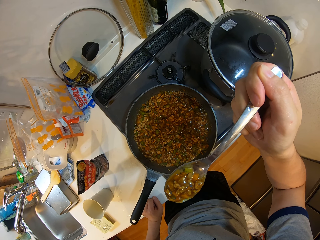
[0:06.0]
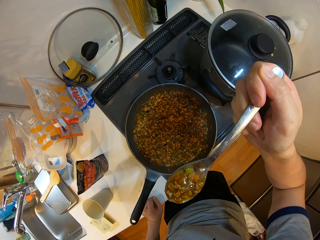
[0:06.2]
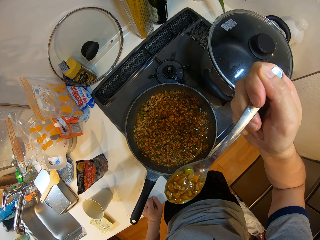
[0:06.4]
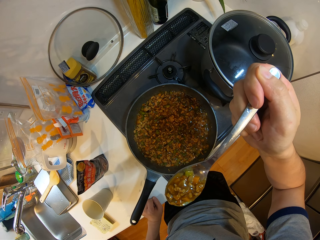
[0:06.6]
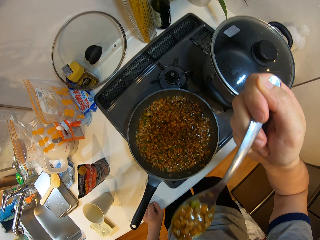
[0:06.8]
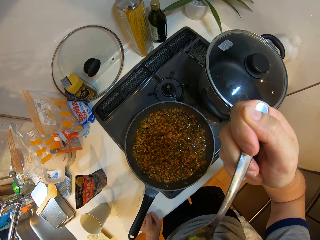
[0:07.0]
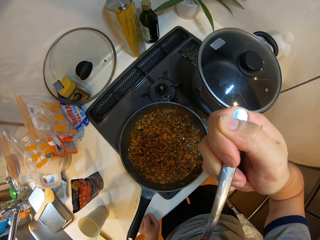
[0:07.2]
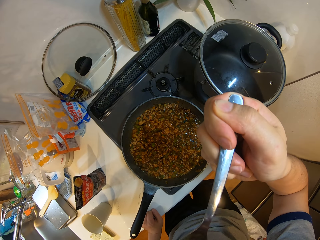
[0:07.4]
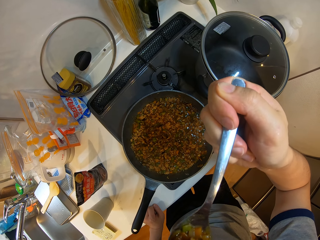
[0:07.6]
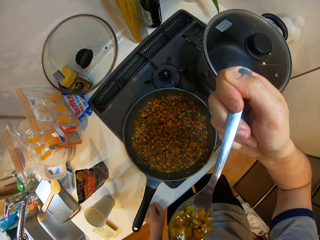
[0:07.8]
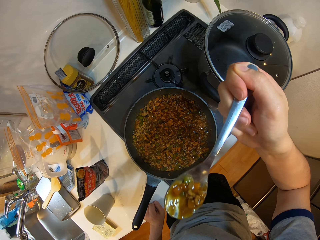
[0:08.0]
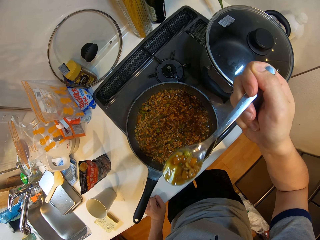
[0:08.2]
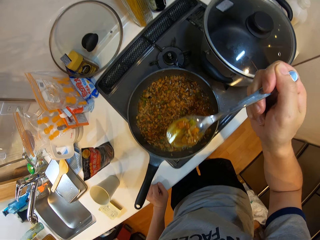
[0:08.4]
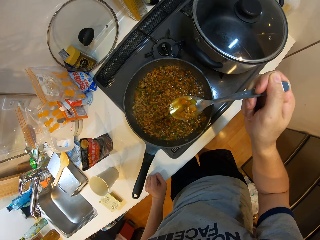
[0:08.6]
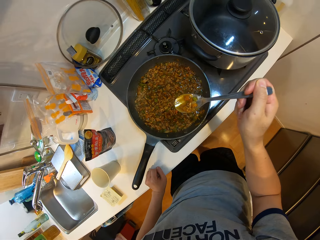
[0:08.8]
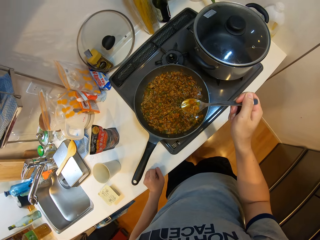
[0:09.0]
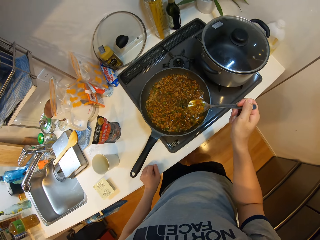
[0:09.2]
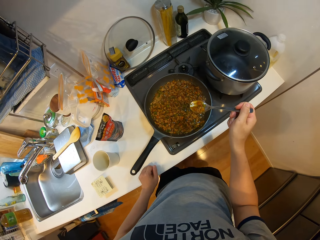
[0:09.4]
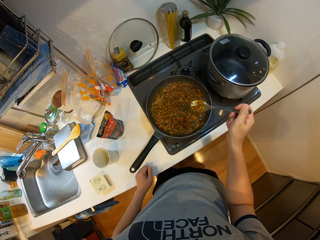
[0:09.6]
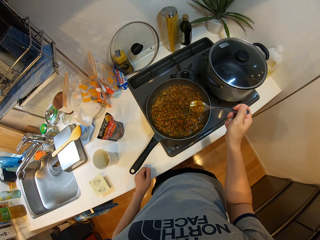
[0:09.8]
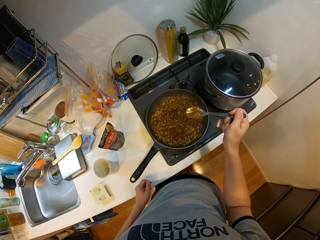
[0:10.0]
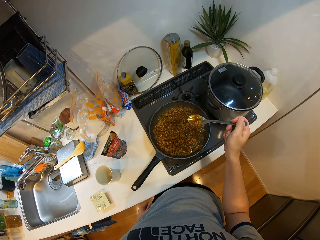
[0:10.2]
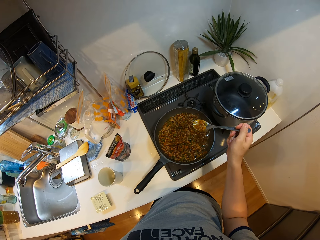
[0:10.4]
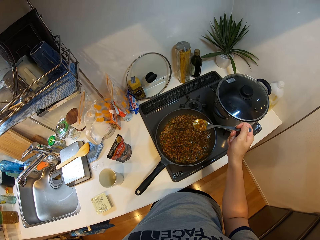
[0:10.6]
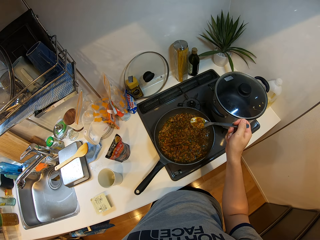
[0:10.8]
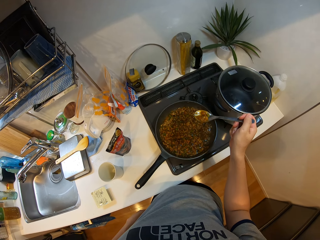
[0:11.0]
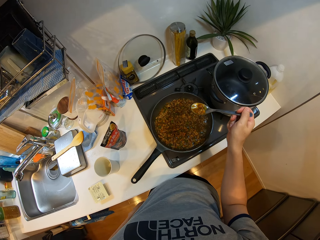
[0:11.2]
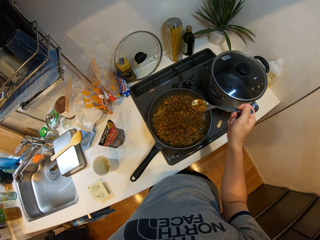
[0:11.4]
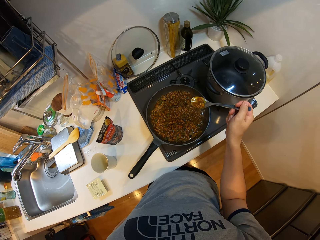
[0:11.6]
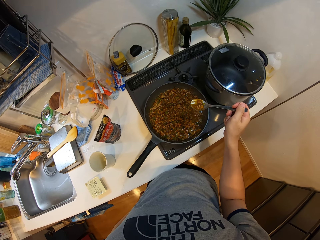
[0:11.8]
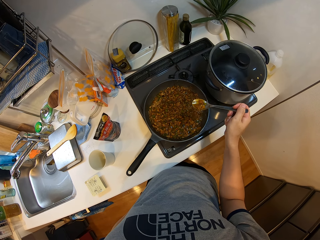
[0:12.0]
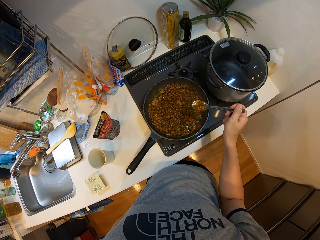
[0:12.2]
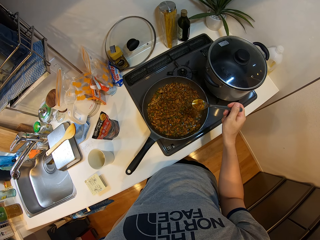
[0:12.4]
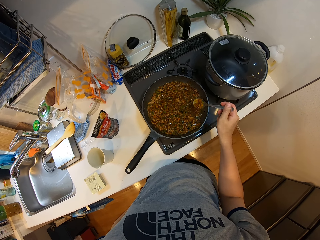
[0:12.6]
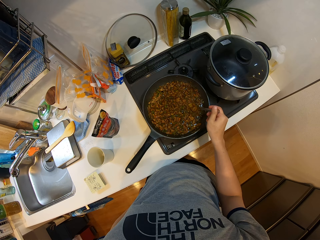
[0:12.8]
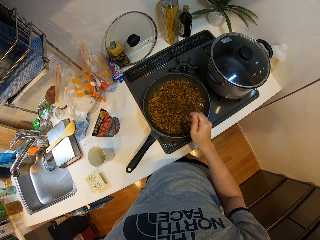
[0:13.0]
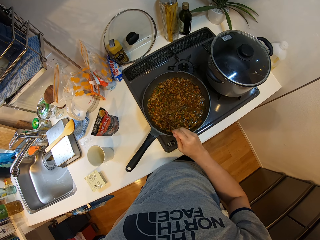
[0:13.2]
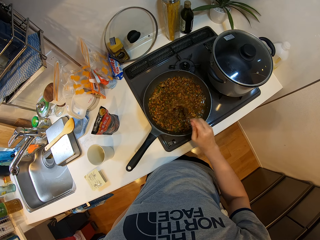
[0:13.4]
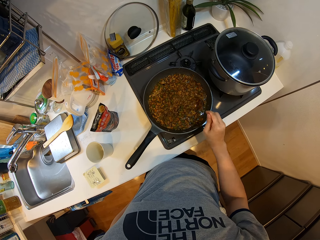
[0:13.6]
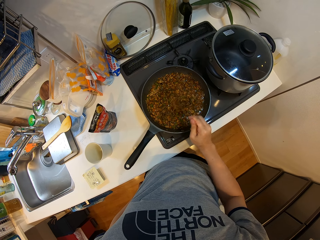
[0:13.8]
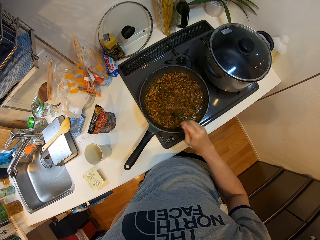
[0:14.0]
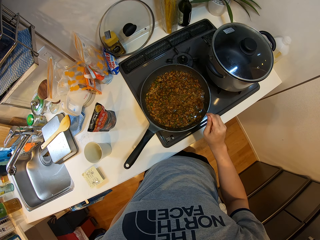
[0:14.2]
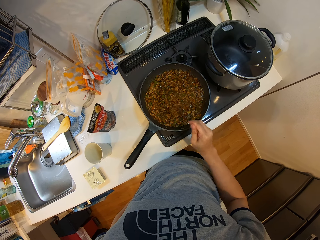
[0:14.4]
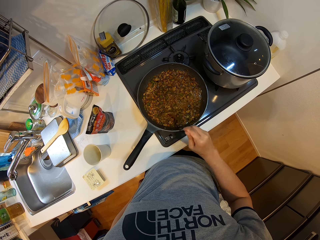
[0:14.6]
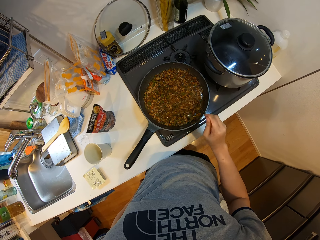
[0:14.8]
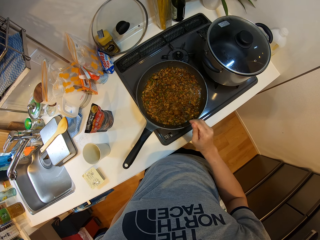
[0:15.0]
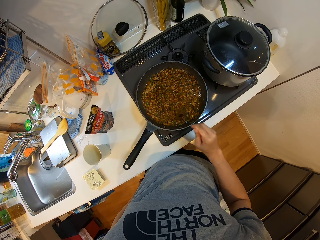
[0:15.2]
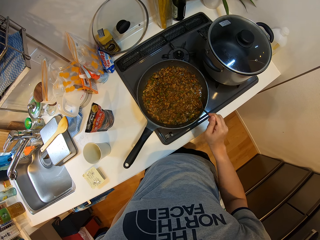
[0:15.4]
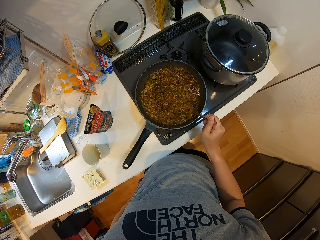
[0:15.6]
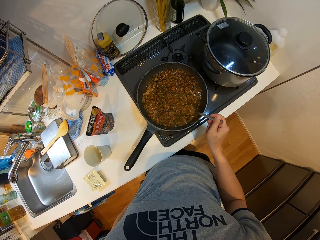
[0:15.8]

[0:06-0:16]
The camera wearer tastes the soup. She removes her left hand from the kitchen slab. She stirs the soup inside a frying pan with a spoon in her right hand.

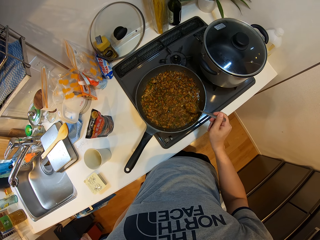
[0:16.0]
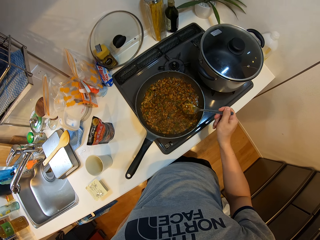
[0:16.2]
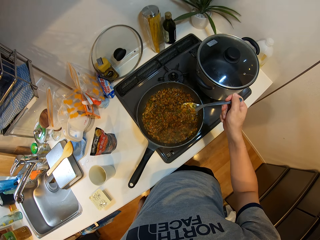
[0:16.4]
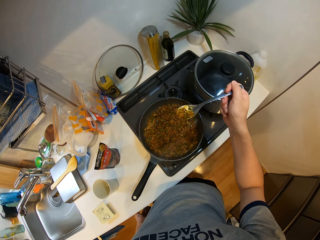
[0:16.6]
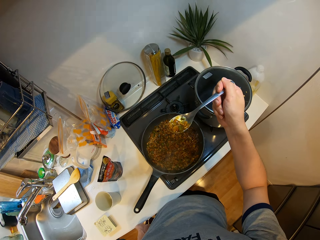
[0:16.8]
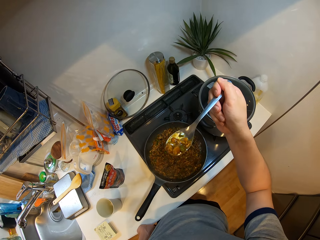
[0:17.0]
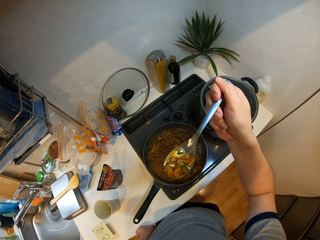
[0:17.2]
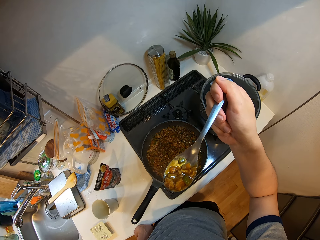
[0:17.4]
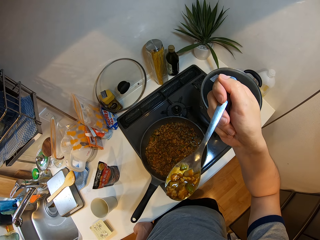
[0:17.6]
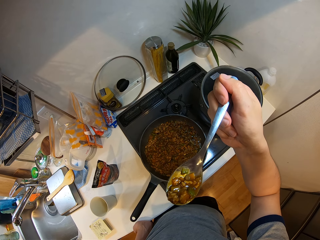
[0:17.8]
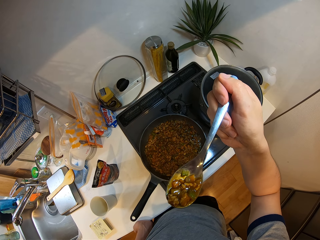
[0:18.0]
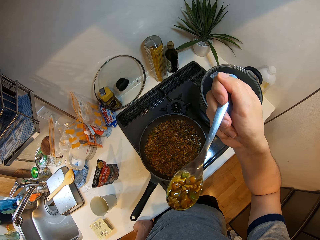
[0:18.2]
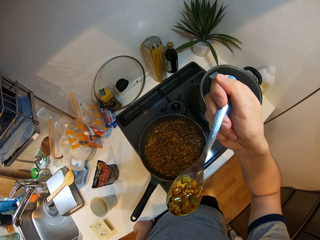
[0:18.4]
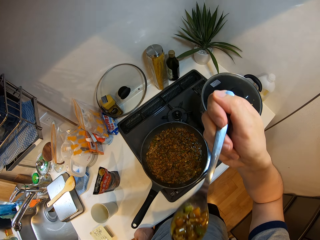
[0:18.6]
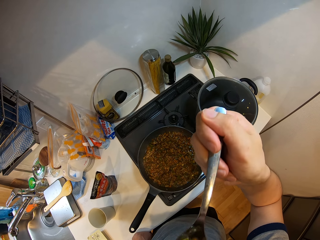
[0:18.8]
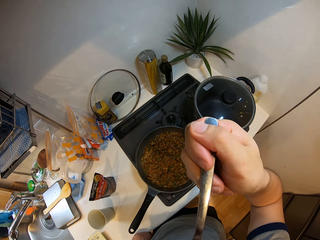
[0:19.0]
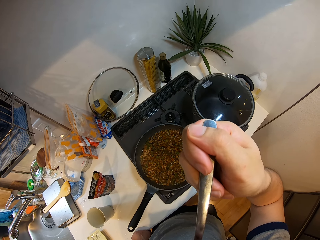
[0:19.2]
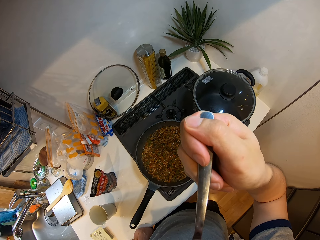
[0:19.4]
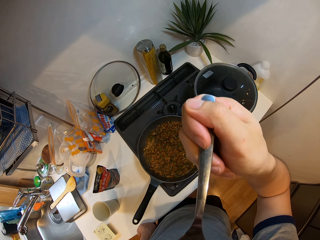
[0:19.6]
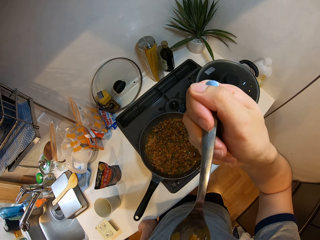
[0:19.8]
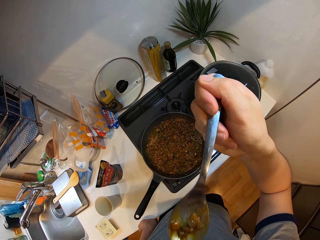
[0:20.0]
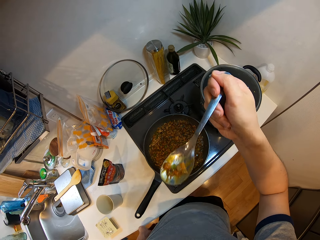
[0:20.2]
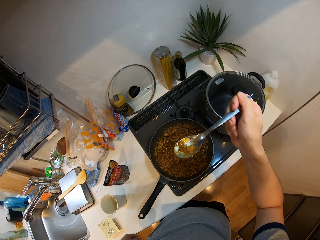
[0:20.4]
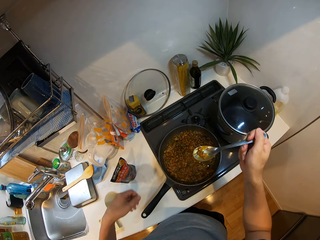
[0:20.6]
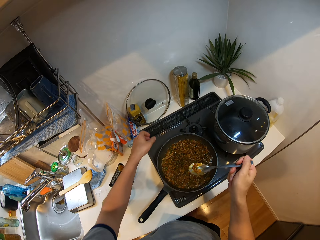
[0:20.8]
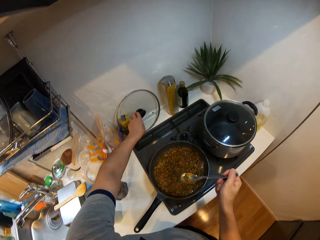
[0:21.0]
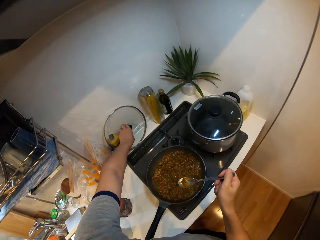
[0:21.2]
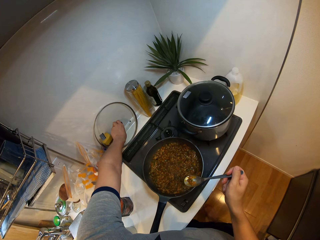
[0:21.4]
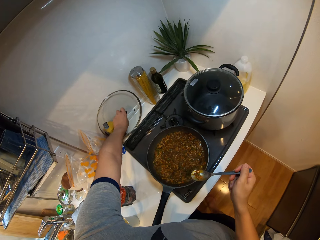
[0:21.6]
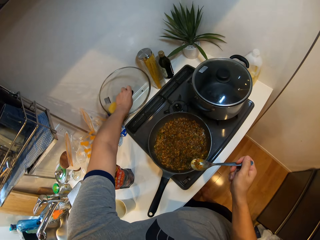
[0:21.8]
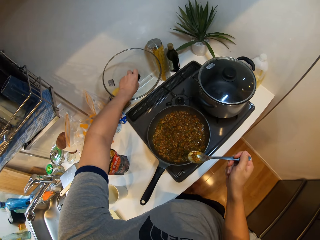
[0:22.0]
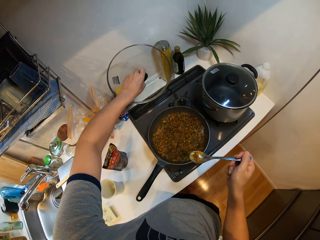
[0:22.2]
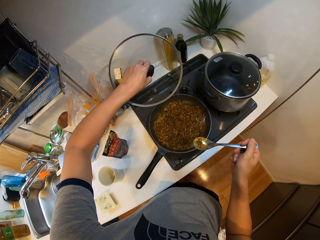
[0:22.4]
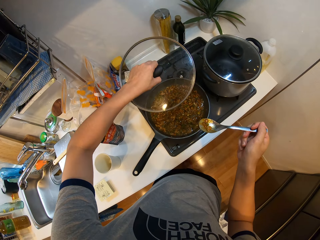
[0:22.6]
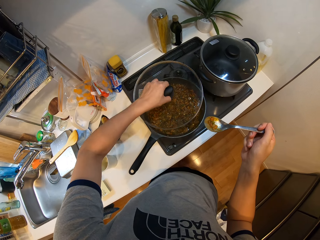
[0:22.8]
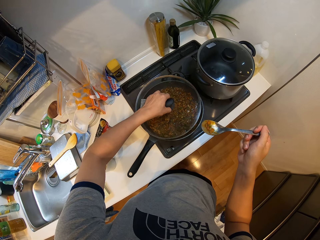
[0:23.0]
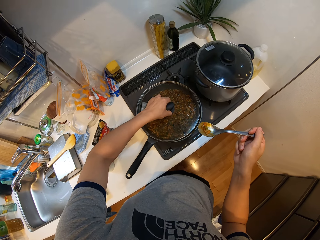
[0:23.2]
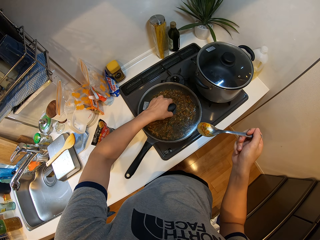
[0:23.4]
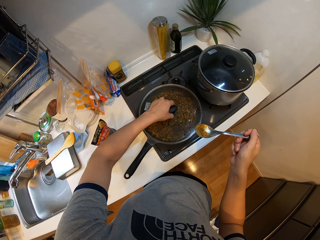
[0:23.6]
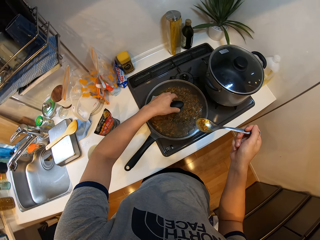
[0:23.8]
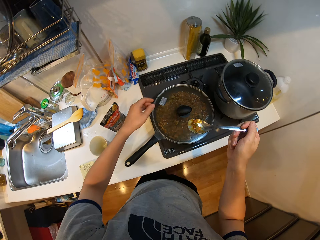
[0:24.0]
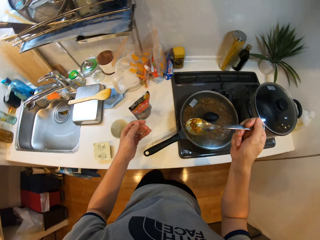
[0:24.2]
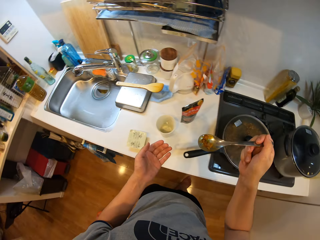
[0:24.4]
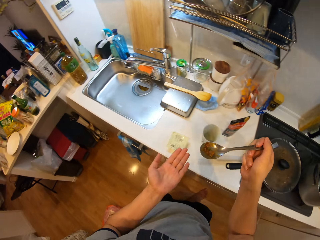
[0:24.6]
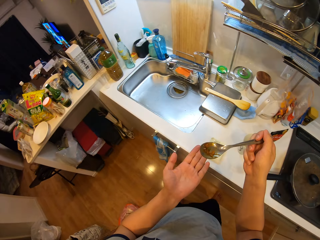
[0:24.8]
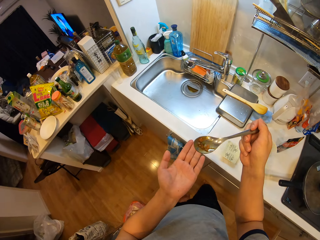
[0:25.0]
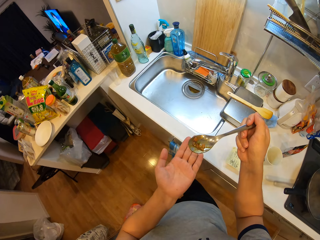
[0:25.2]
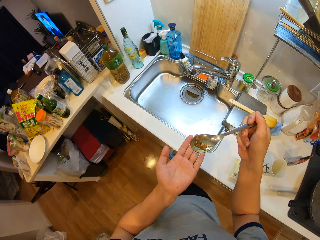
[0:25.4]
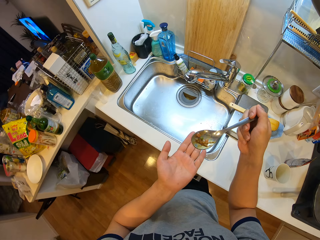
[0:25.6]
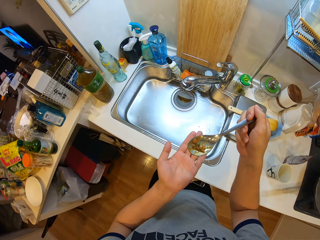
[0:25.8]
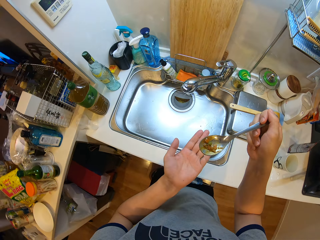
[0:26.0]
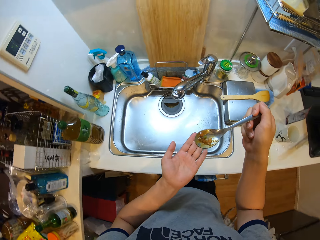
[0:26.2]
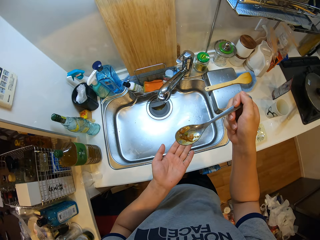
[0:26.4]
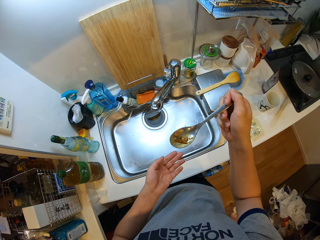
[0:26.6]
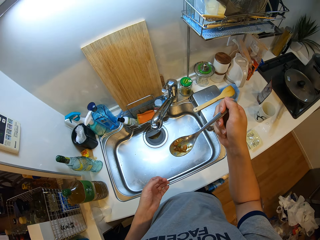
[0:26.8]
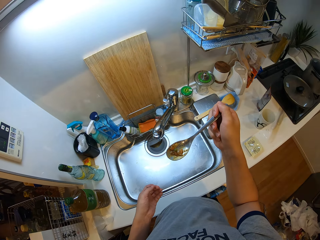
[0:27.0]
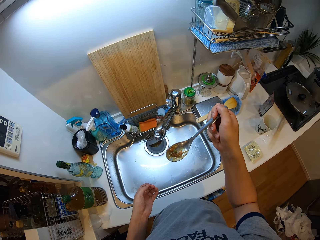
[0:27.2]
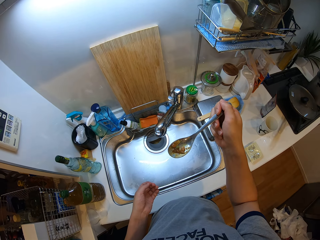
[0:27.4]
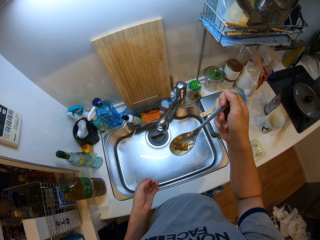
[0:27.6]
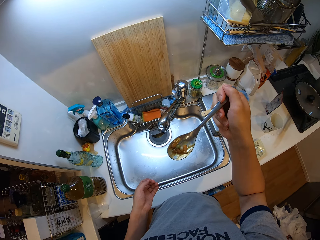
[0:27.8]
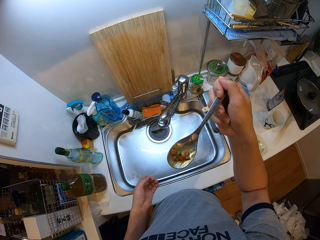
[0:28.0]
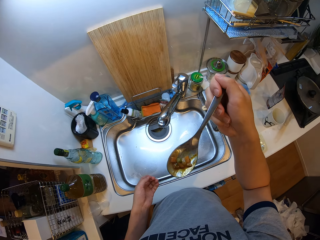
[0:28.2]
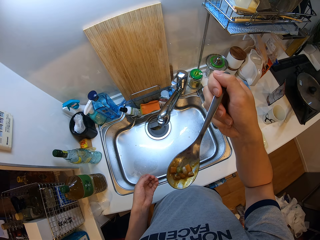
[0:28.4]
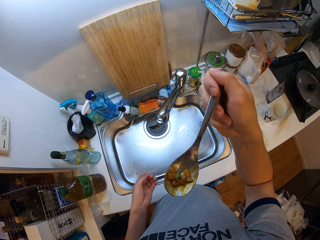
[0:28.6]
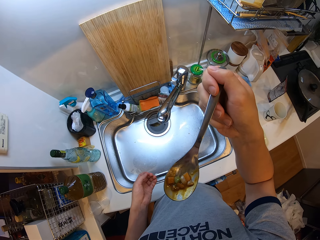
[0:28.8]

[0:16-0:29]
The camera wearer takes some soup with the spoon in her right hand. She blows the hot soup with her mouth. She holds the food with the spoon. She tastes the soup. She picks up the lid of the frying pan from the kitchen slab with her left hand. She covers the soup with the lid. She moves a bit towards the sink. She holds the spoon. She places her left hand on the kitchen slab.
